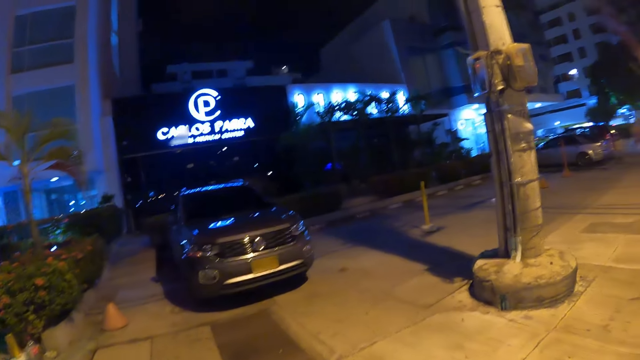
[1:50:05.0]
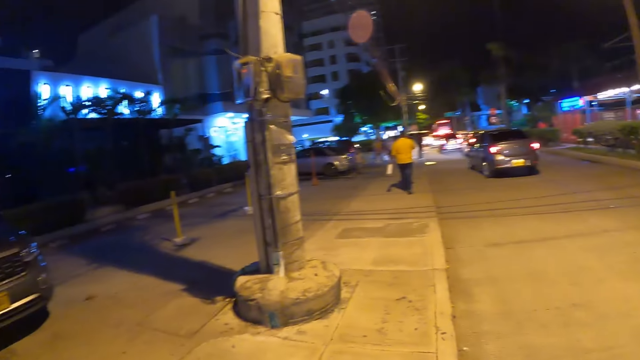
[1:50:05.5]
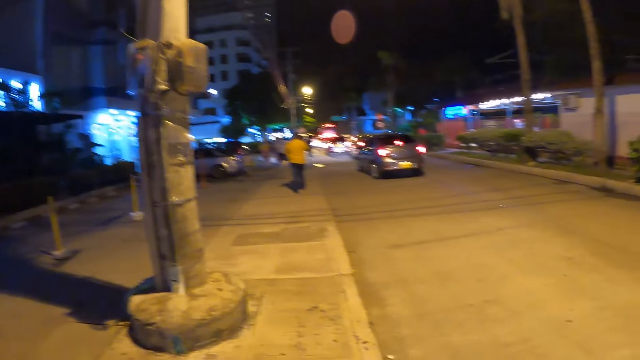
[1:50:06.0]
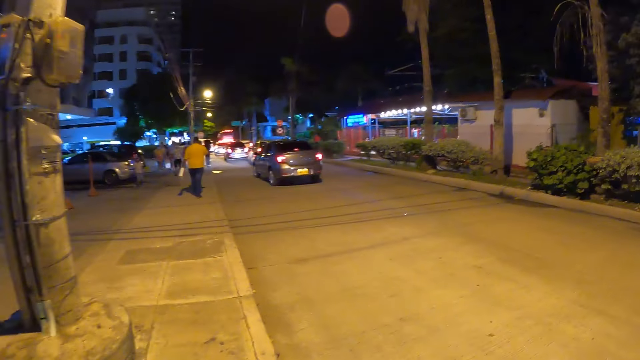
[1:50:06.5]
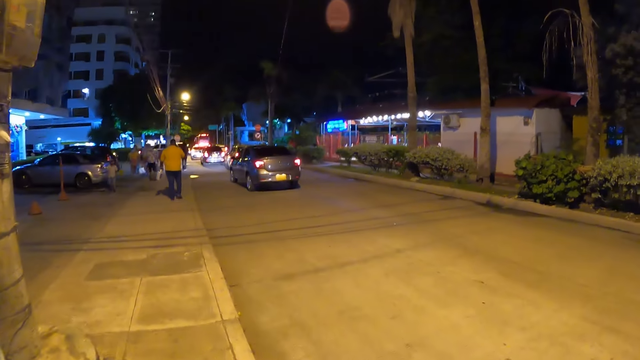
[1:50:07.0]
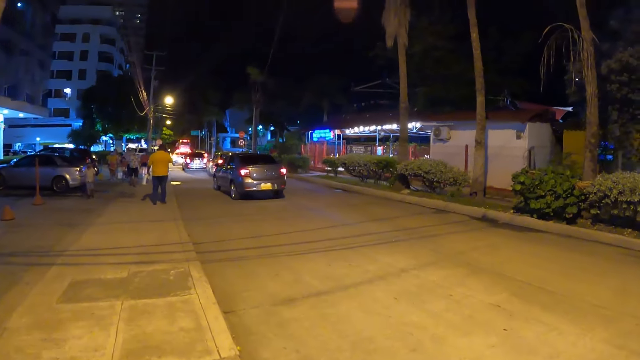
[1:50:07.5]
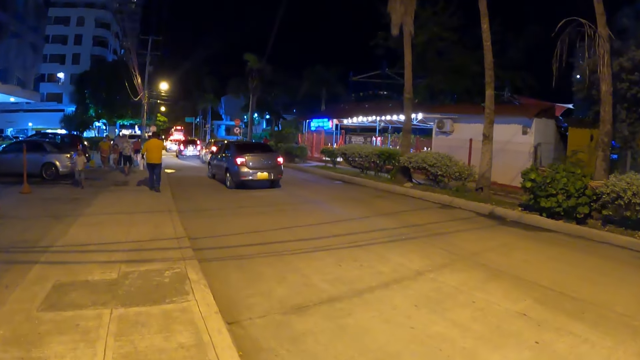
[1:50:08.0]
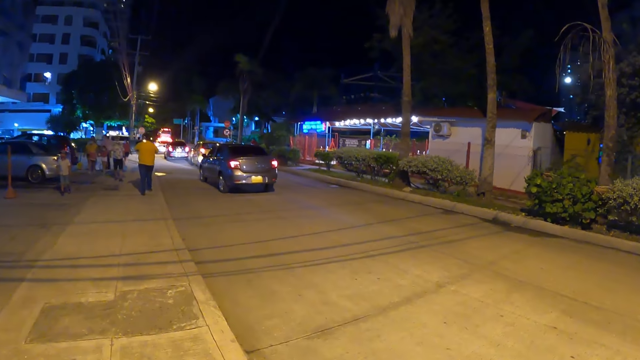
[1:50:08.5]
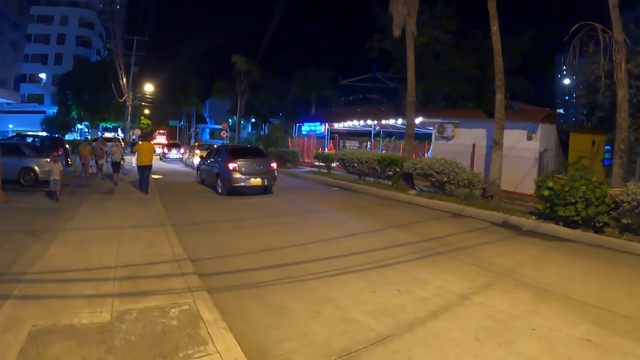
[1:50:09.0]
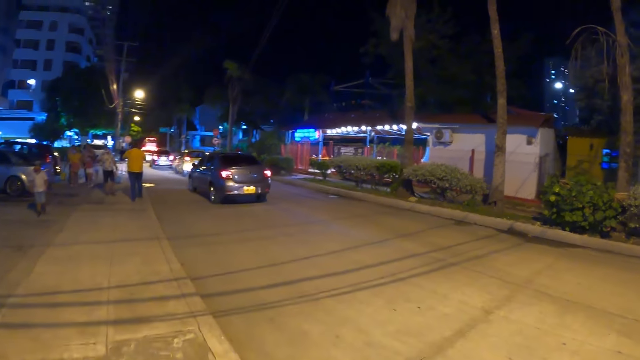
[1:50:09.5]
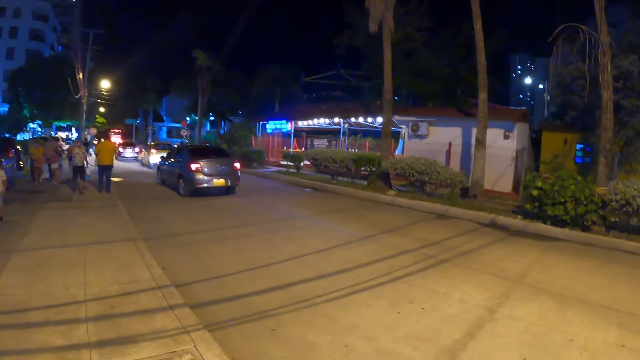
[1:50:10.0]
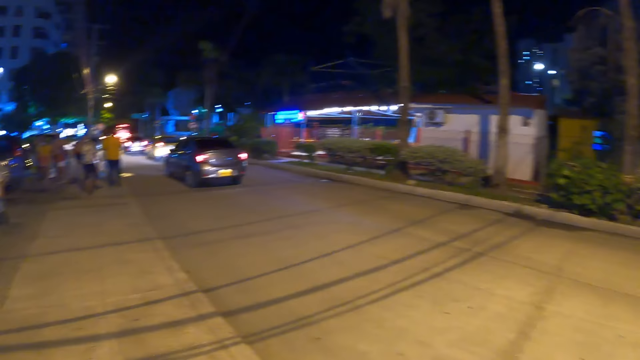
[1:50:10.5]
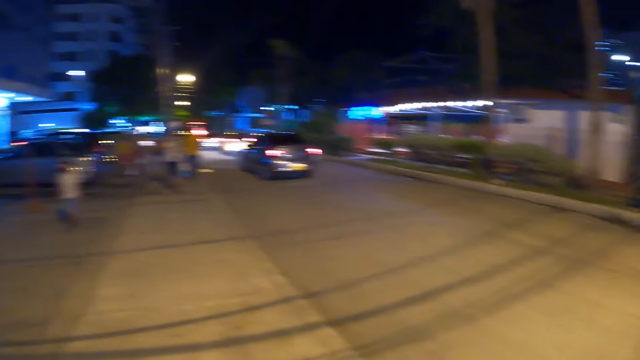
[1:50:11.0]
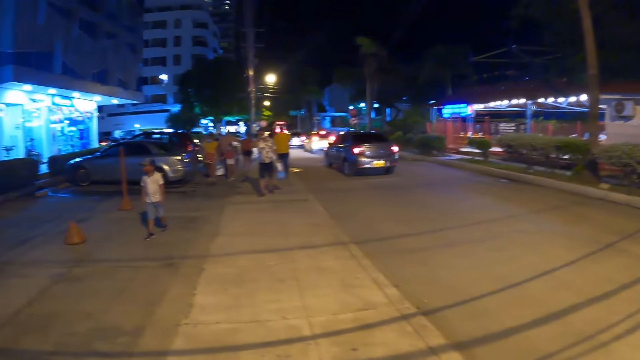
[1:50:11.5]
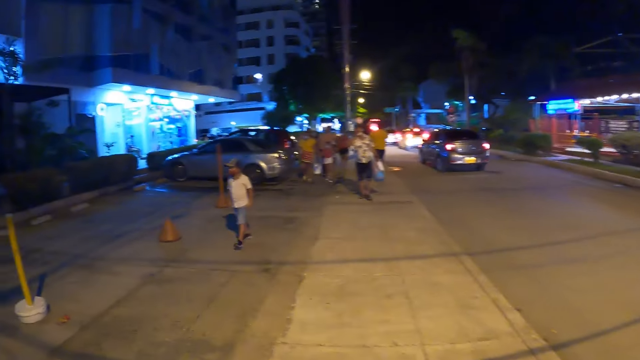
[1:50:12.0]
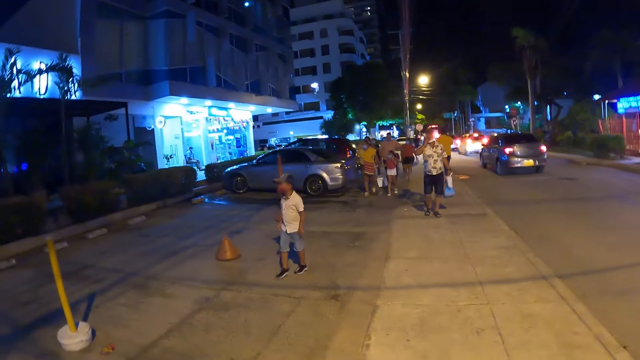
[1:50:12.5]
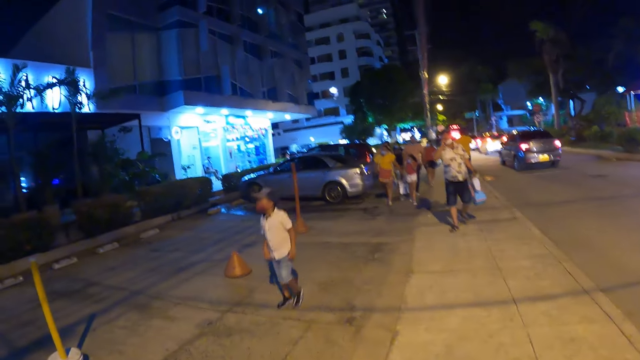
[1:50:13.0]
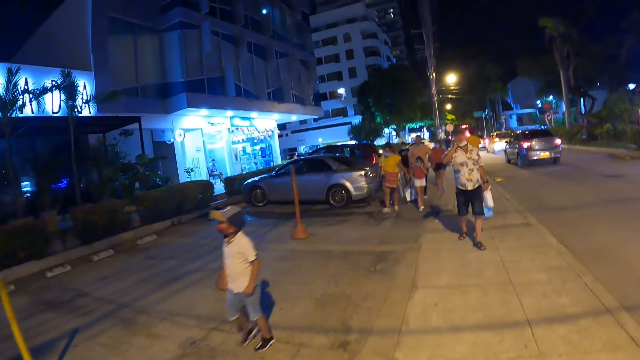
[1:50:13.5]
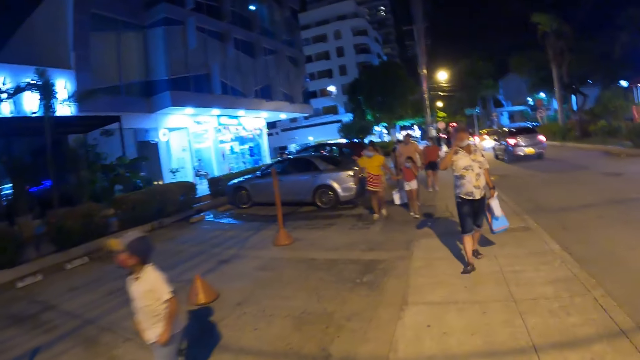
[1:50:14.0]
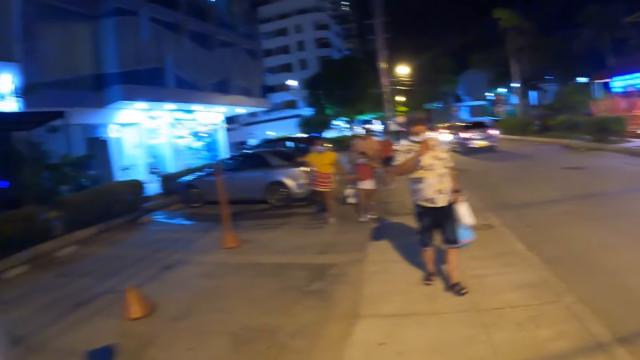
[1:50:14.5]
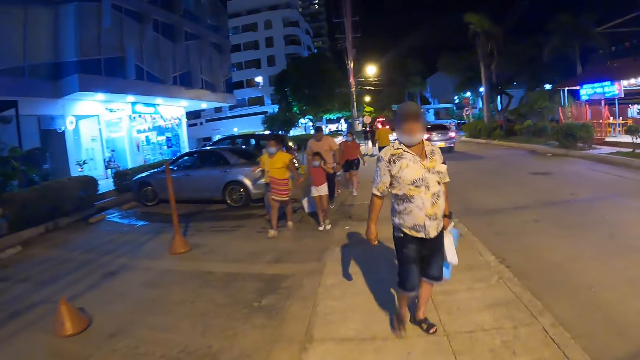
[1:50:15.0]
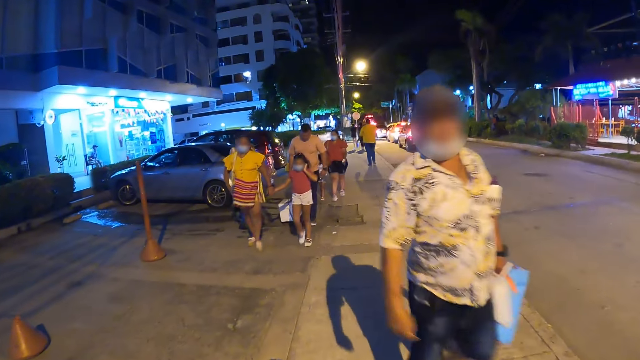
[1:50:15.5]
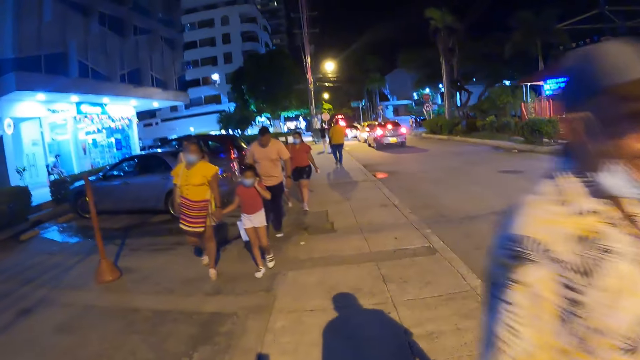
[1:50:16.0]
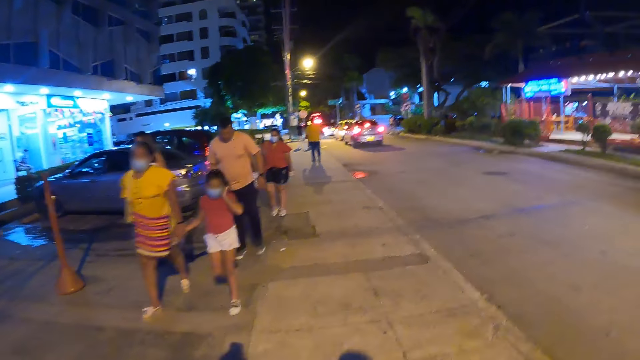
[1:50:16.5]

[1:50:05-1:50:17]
The camera wearer walks on the sidewalk along the road.

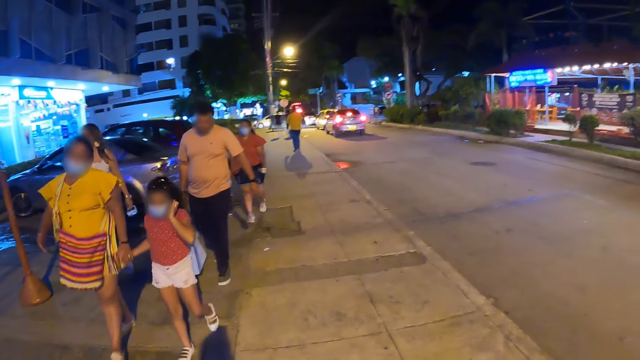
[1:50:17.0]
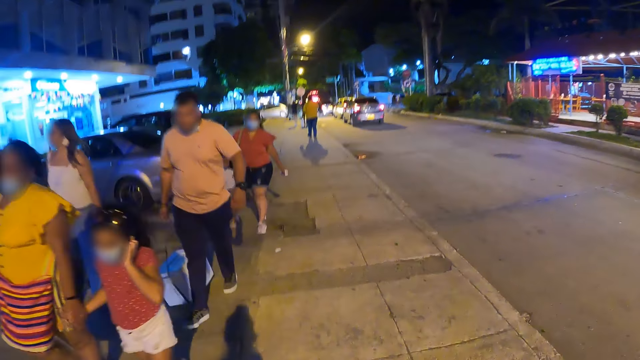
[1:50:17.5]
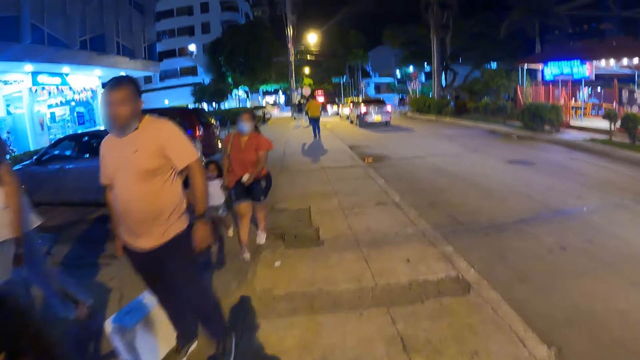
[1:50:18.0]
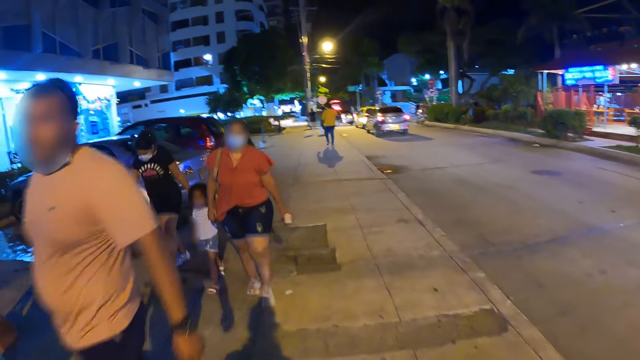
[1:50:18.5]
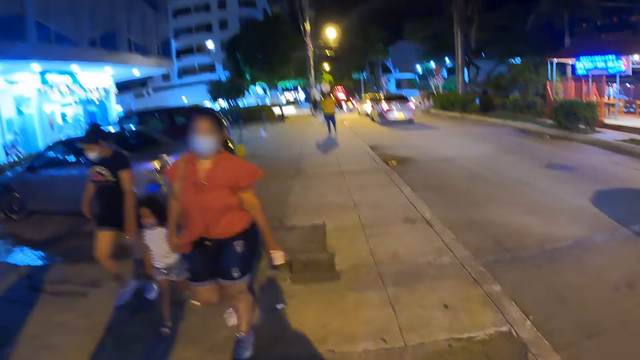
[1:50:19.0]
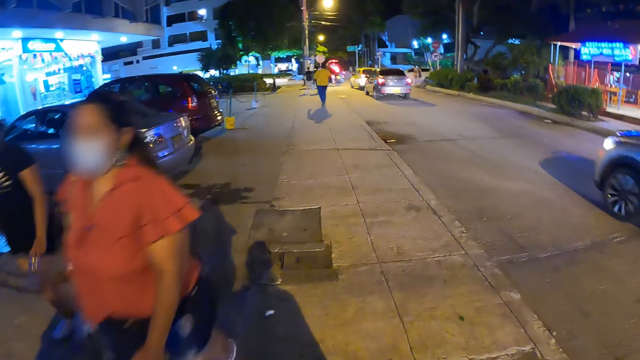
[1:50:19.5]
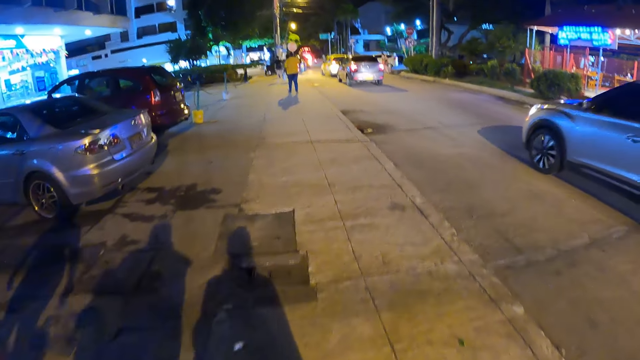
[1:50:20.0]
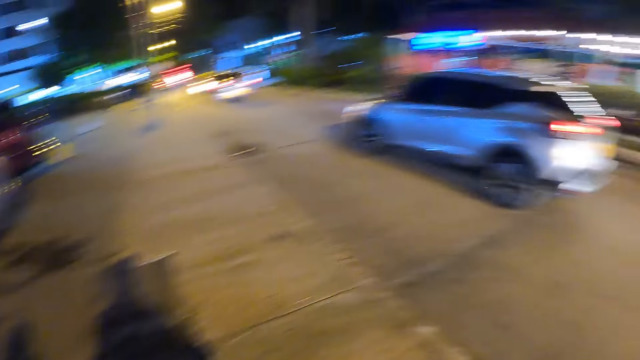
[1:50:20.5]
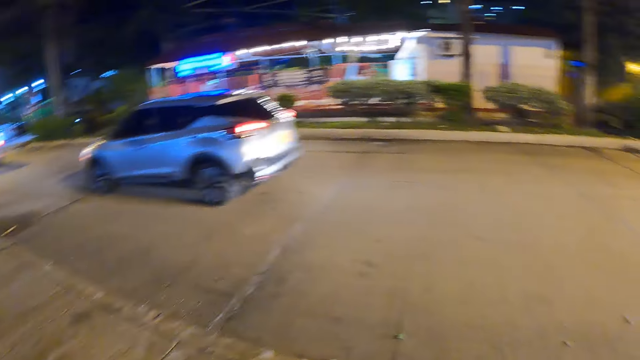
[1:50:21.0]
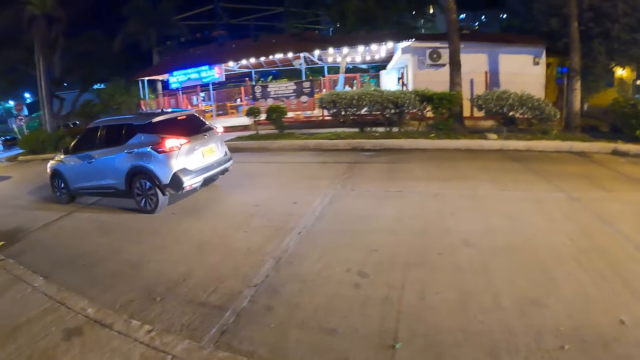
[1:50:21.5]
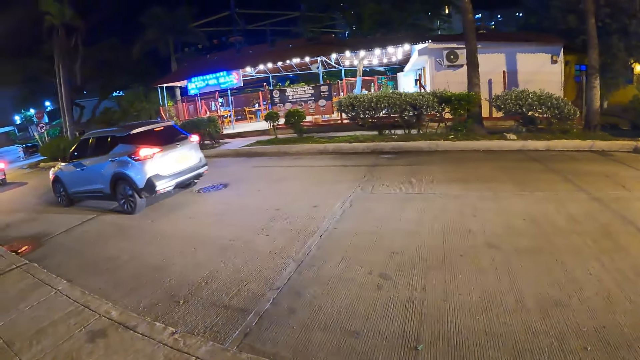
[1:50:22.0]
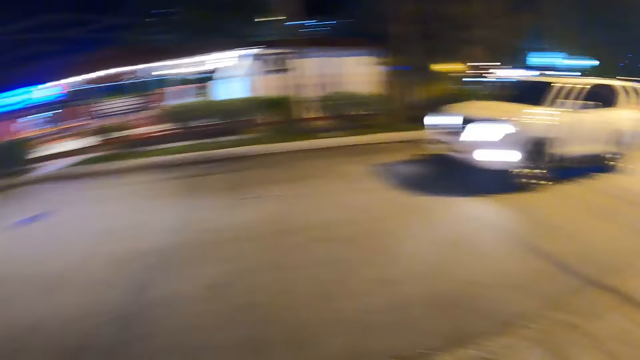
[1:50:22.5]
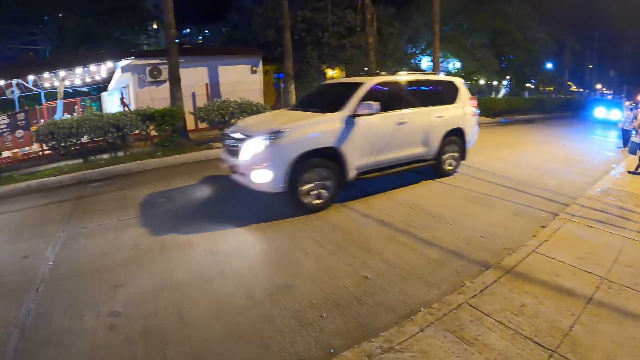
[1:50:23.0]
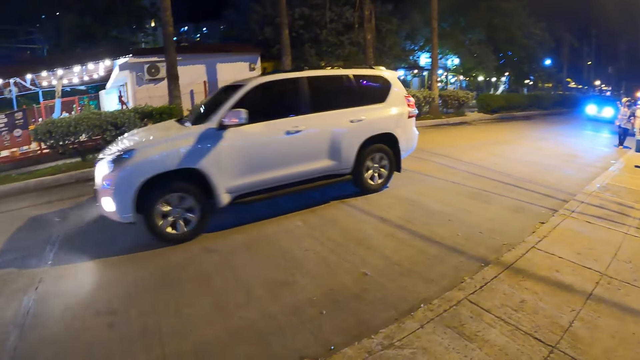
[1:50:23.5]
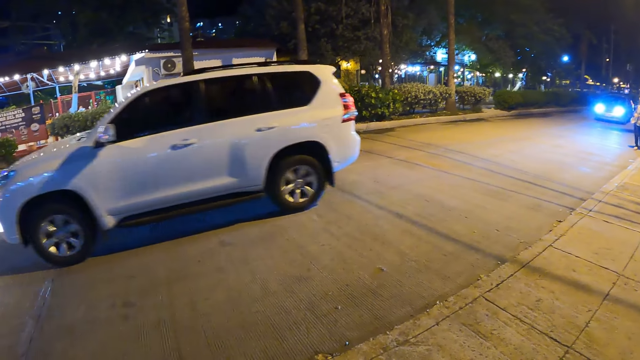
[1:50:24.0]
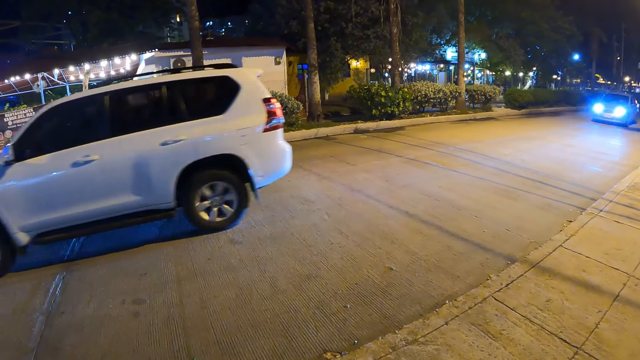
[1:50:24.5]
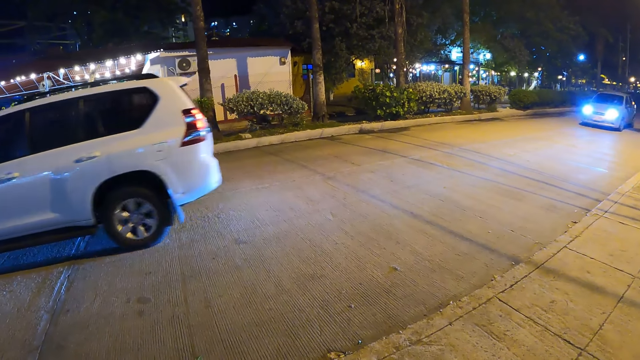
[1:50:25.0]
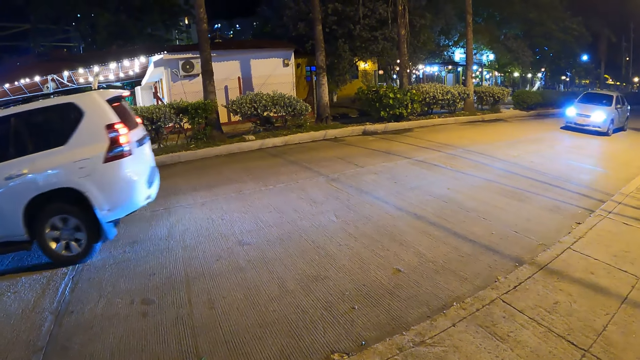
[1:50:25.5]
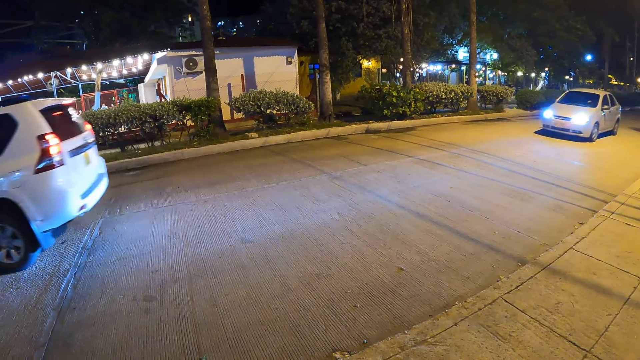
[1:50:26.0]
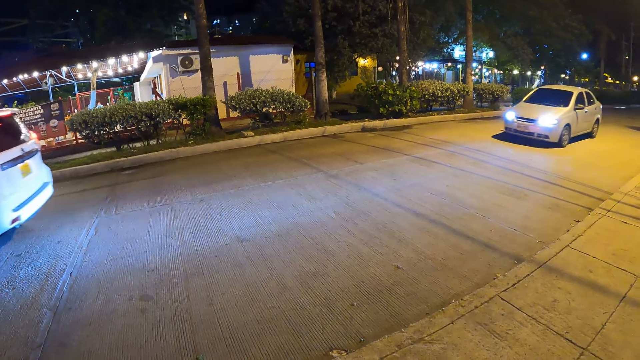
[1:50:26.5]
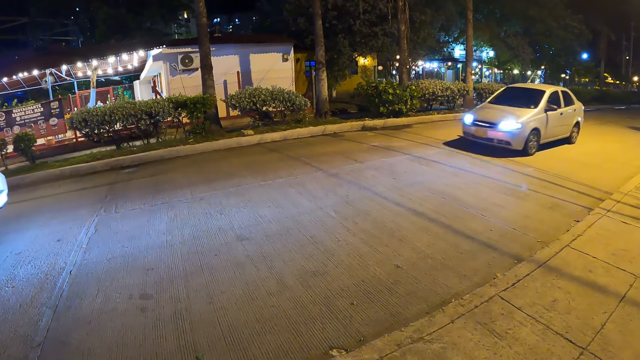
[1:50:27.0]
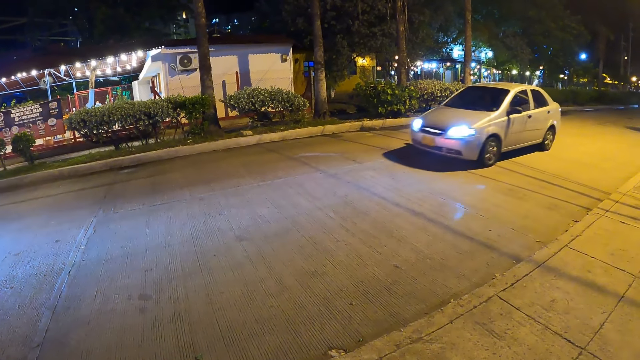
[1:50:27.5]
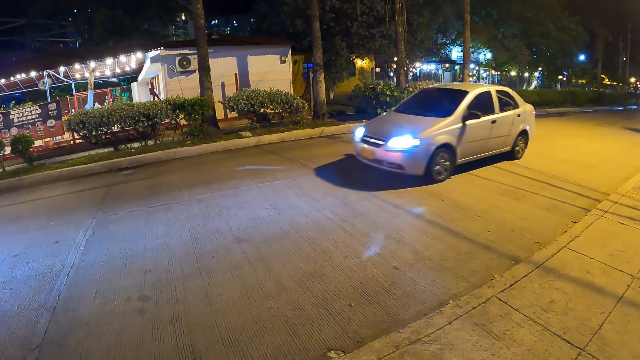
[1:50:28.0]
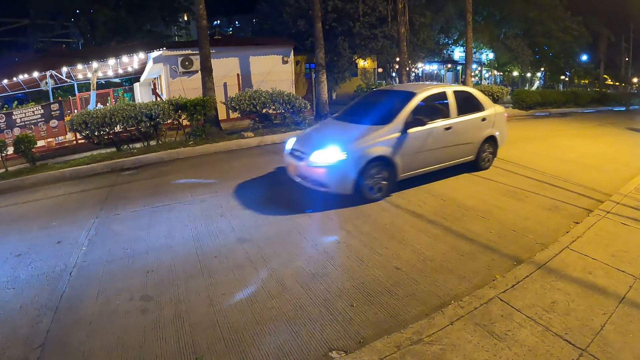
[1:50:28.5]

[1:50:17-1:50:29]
The camera wearer stares around.
